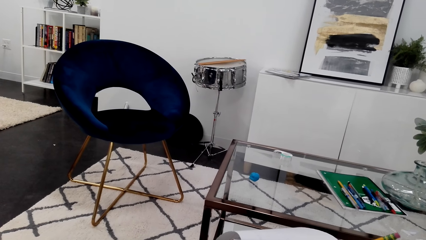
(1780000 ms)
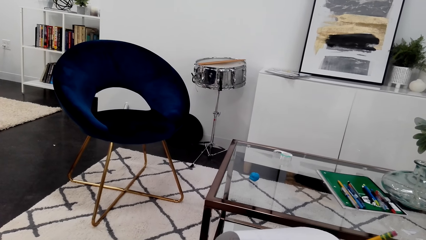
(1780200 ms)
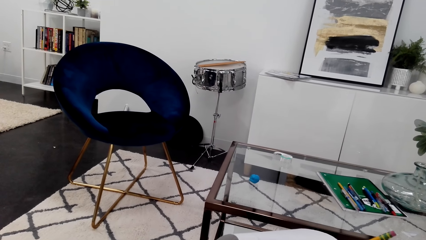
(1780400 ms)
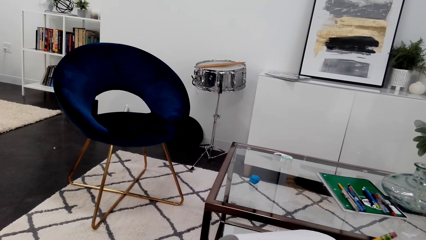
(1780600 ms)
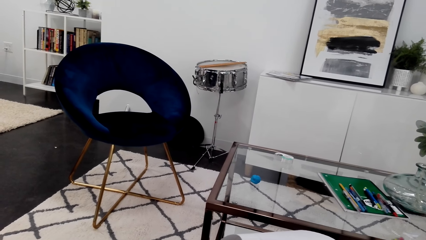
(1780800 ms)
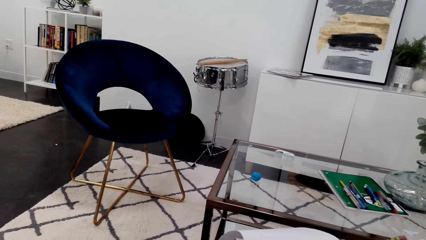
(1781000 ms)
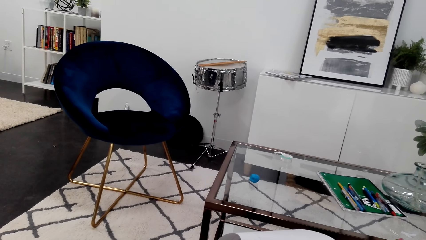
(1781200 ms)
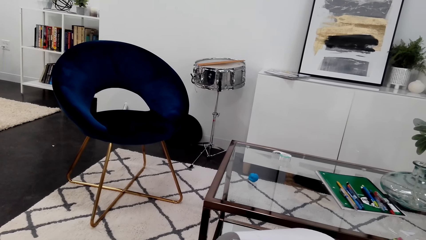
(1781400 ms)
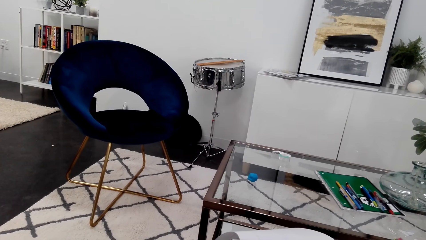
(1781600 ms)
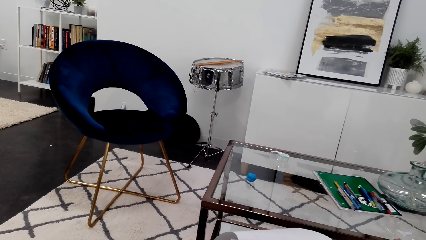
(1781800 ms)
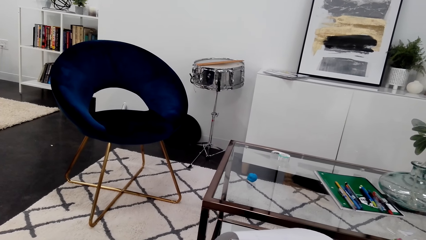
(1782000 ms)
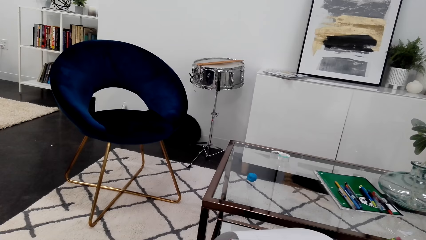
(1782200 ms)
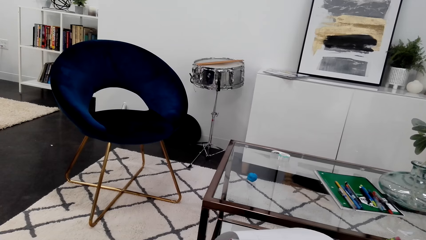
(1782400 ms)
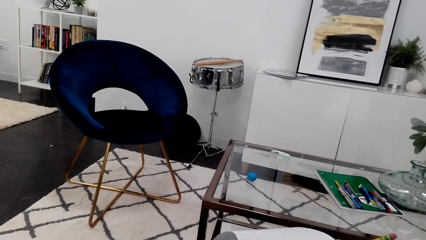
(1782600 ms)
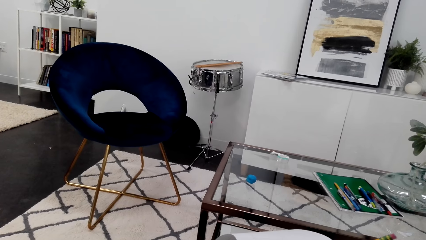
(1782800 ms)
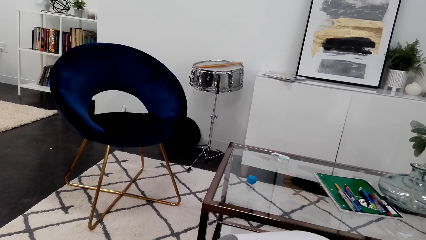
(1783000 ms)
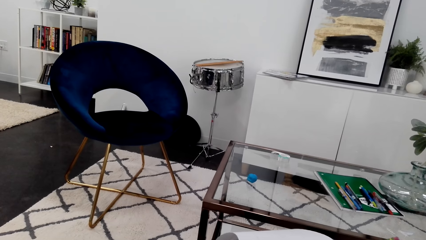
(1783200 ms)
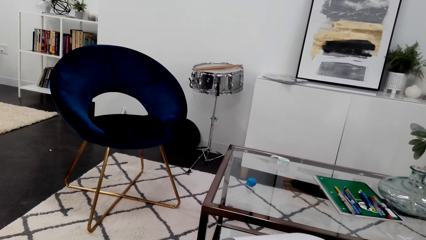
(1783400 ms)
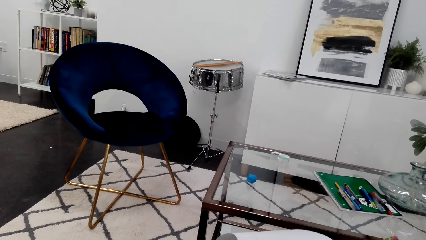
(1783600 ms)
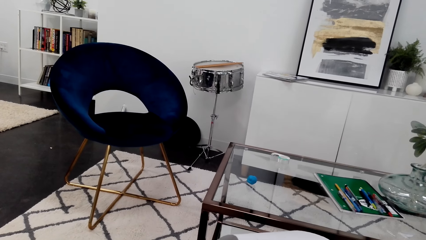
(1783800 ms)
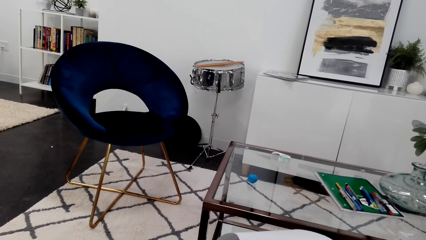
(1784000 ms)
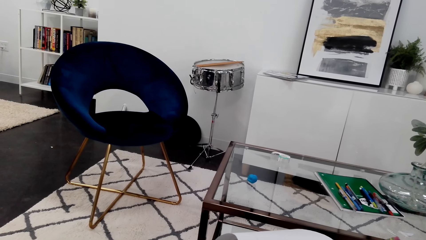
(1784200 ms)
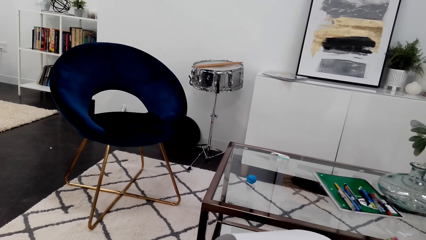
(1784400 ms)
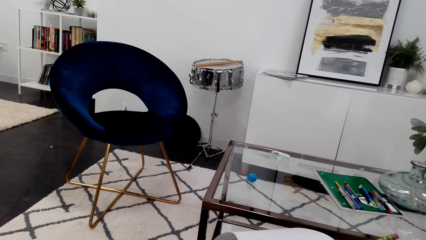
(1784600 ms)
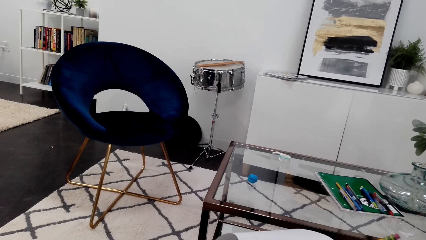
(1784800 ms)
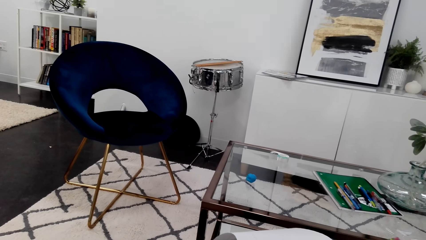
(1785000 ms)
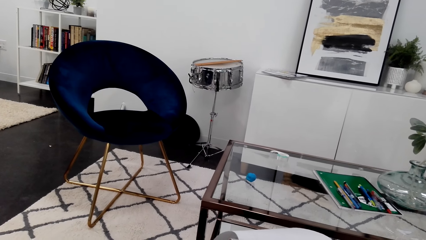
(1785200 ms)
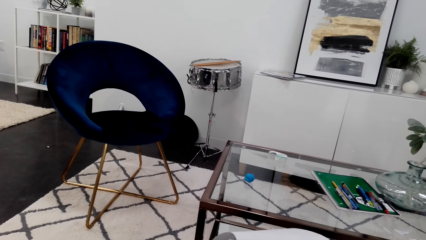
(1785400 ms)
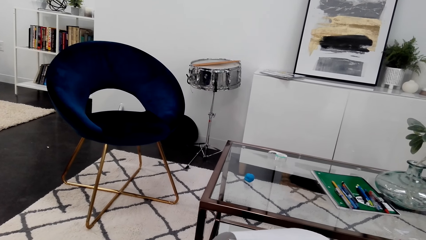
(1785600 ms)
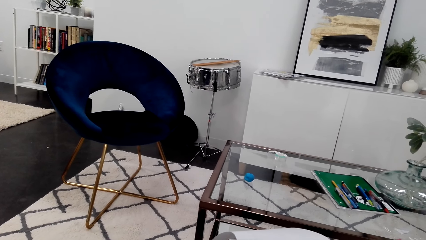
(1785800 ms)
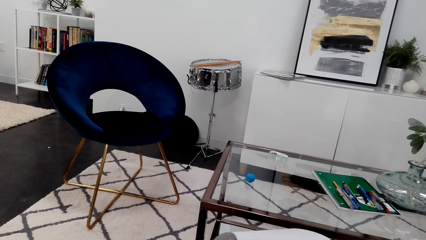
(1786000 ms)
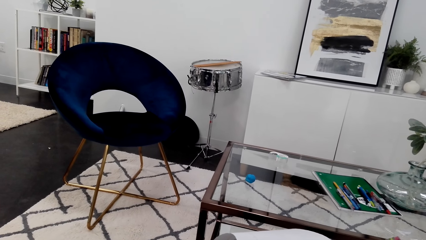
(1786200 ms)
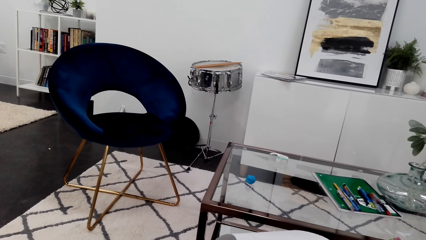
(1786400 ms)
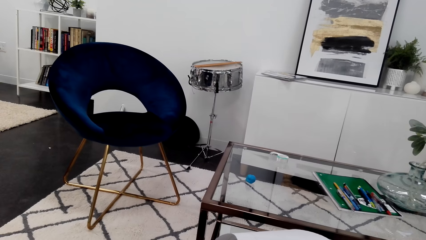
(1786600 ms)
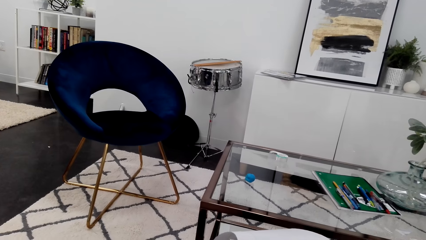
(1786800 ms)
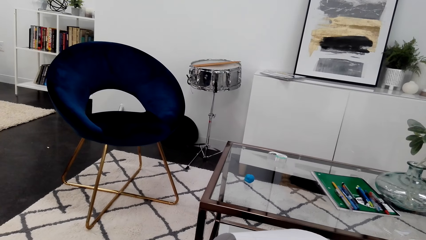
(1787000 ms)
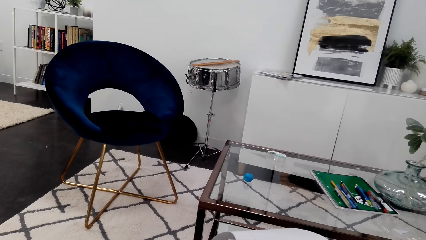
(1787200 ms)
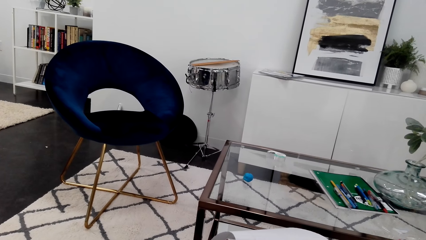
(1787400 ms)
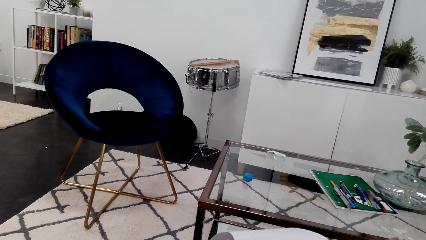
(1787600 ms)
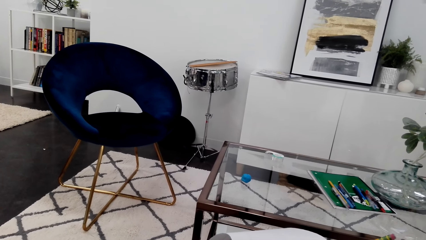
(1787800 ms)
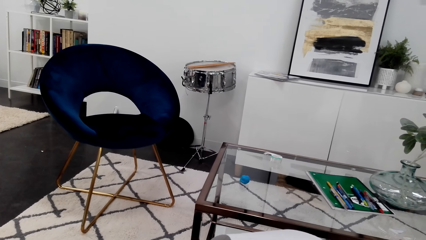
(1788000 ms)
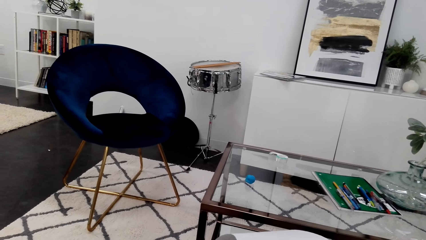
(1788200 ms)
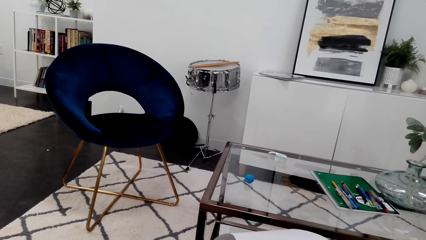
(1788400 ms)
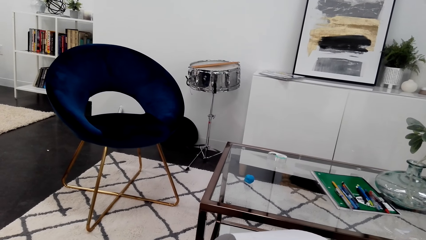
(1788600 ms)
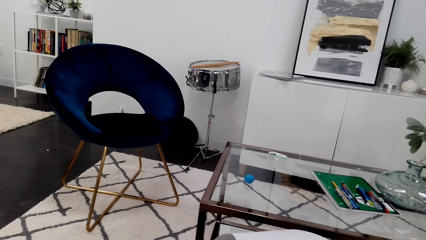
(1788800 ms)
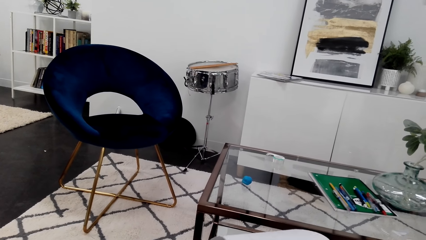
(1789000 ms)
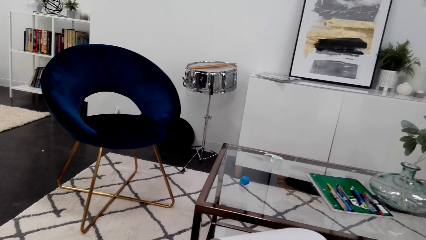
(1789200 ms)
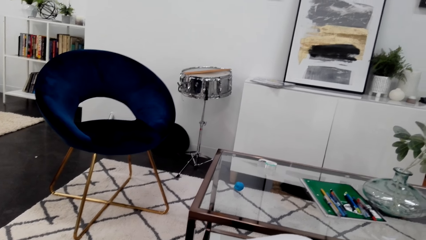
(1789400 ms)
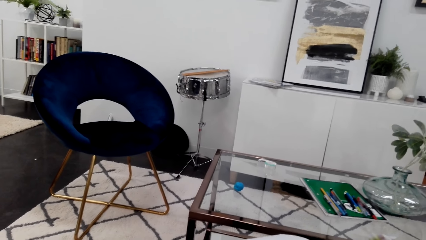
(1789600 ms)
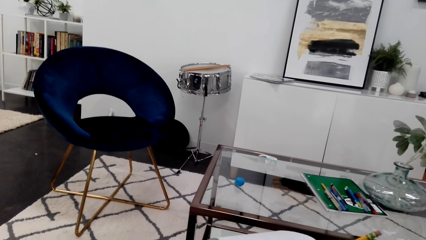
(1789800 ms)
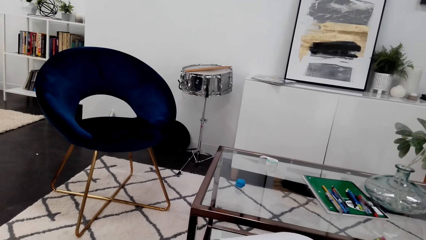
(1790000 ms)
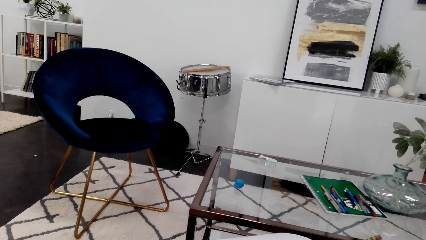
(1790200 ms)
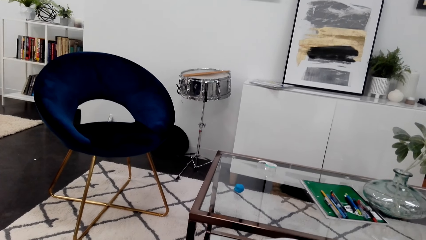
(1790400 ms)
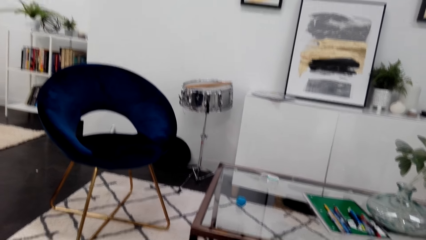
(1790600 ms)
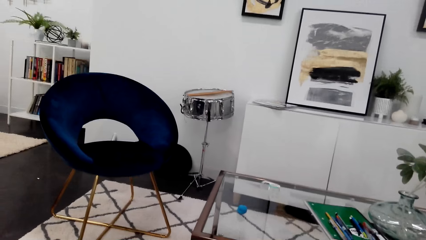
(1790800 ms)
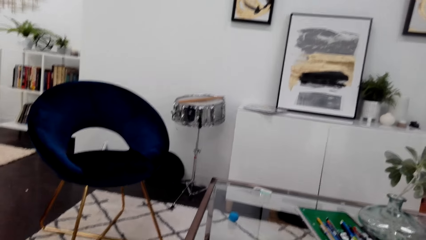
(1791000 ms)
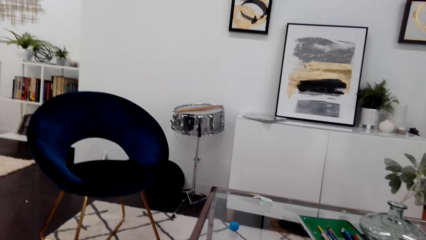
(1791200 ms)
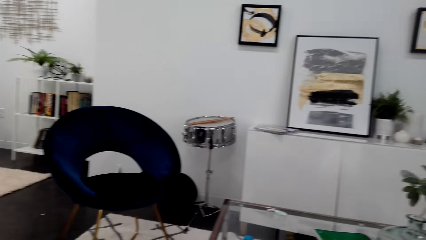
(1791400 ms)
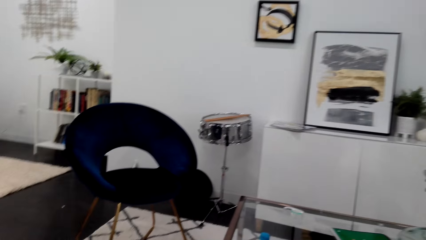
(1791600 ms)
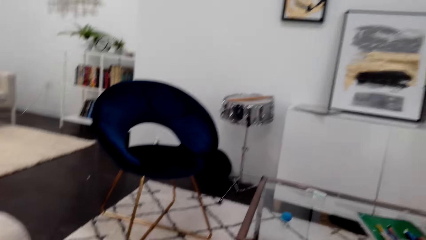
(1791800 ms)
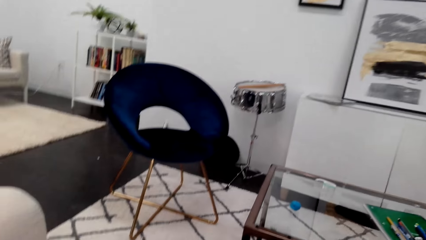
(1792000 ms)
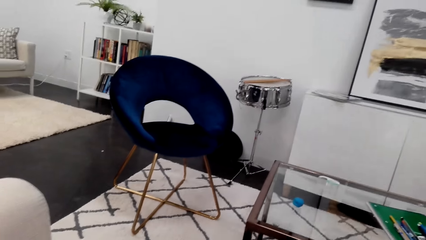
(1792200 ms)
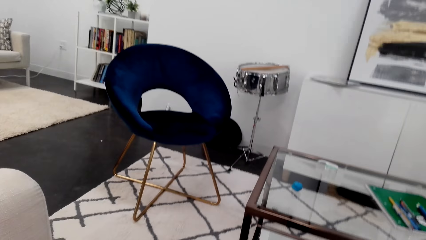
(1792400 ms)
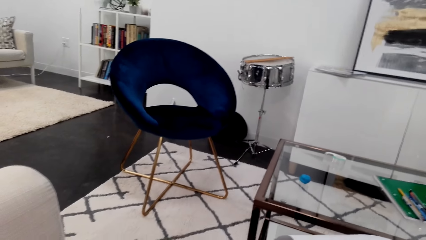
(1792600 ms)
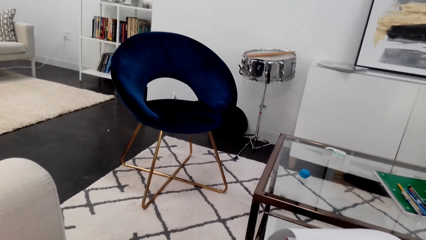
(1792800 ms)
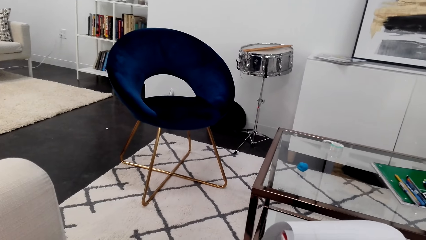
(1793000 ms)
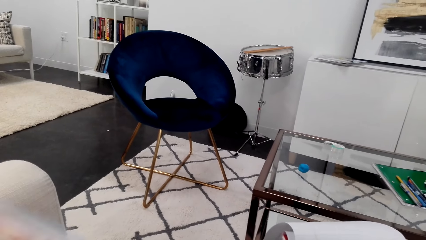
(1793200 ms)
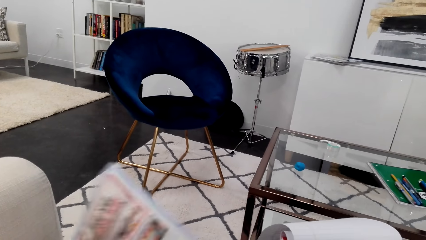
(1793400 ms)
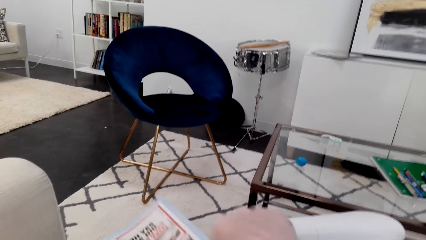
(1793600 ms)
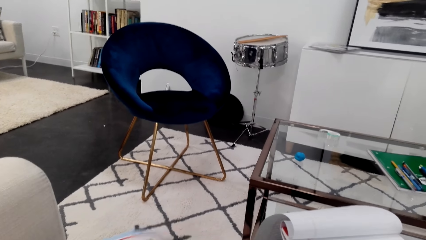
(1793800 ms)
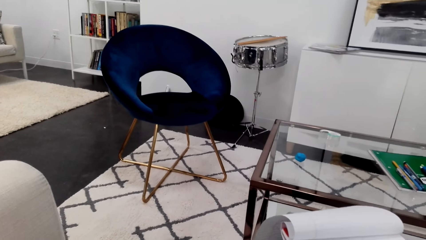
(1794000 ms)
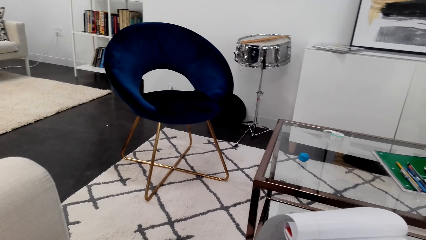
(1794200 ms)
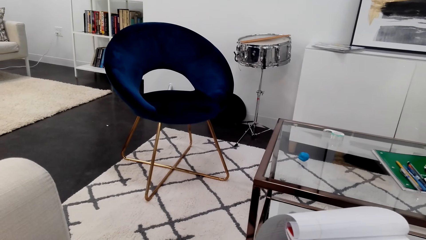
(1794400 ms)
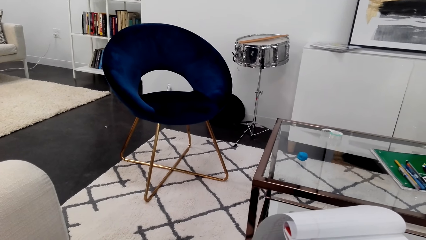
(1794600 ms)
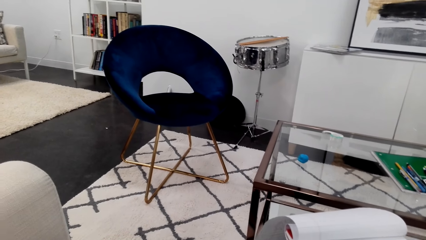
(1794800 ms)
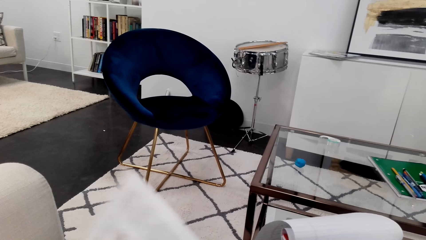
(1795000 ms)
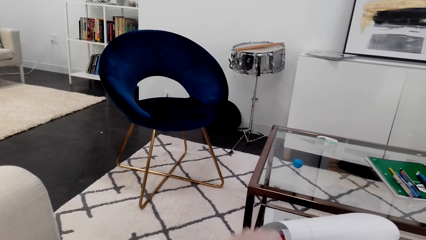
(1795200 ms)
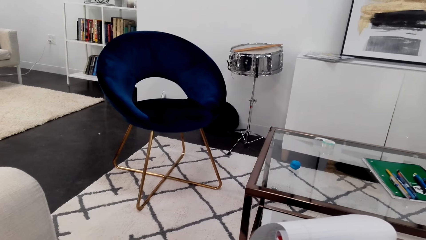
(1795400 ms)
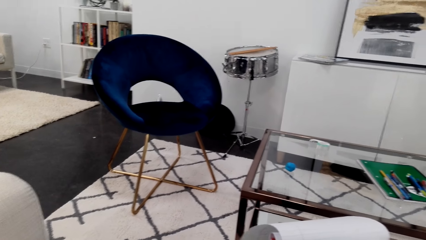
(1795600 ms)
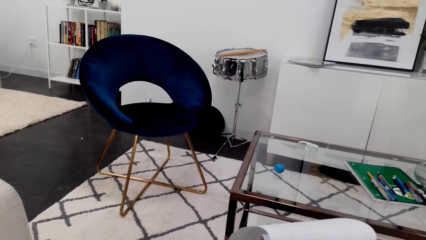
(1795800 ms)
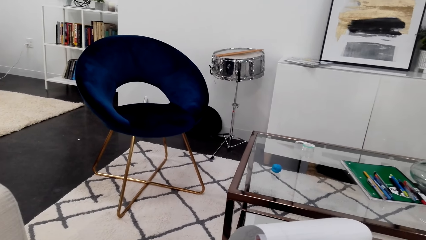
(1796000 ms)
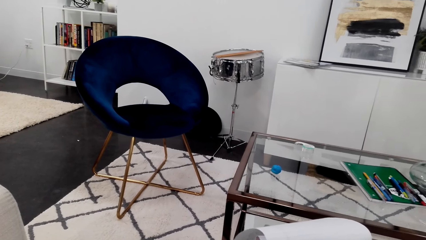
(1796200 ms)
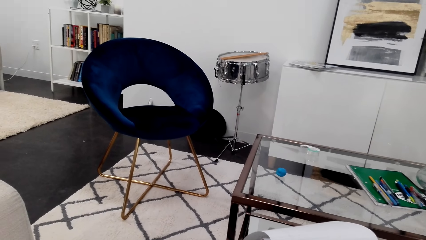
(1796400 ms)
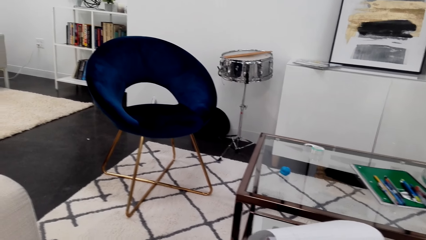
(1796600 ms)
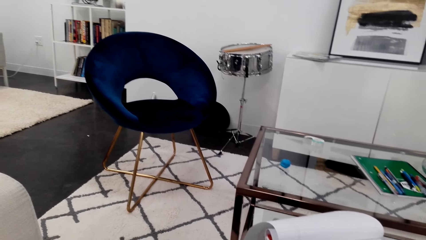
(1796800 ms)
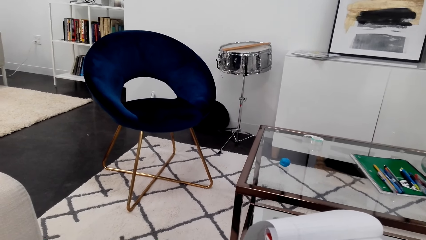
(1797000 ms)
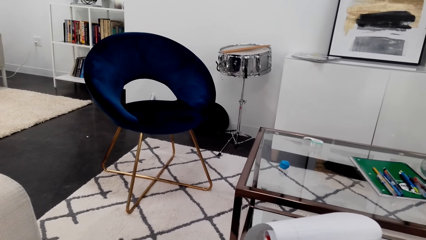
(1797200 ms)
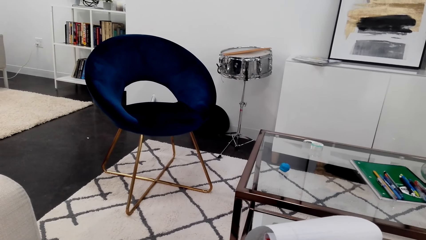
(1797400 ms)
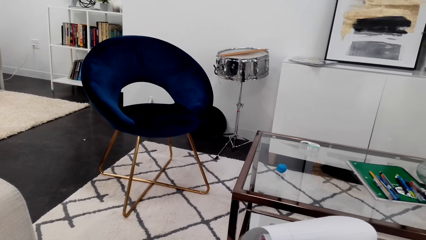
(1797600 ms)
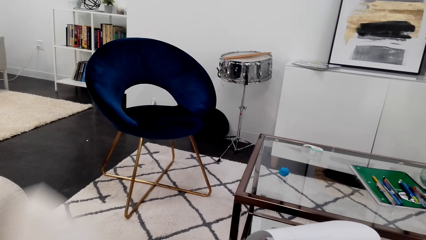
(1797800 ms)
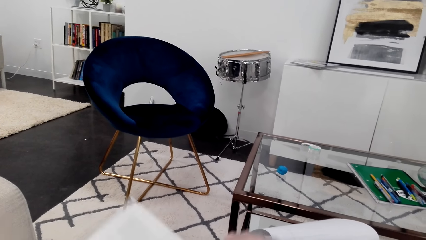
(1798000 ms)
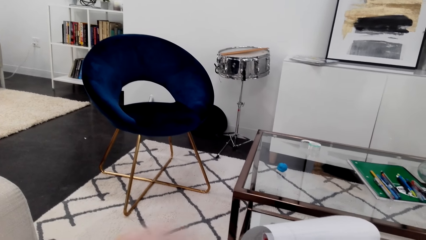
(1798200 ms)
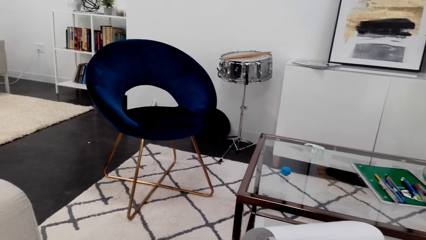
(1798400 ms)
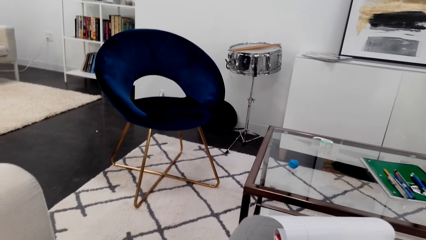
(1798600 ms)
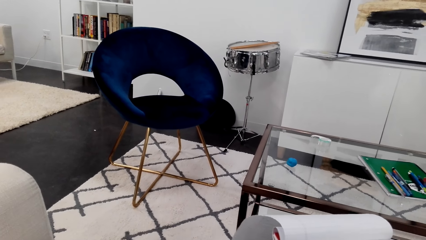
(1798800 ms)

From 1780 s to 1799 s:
The camera wearer looks at the picture on the magazine. They flip the magazine.
